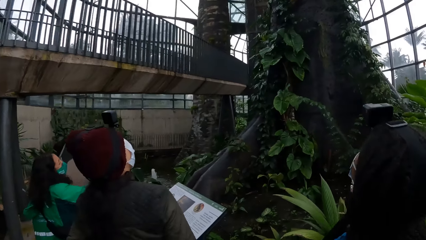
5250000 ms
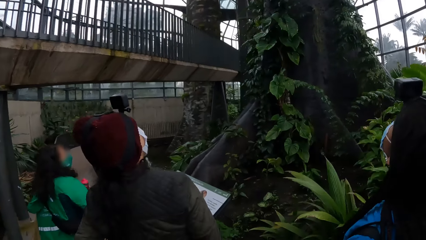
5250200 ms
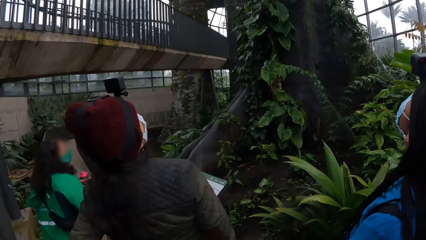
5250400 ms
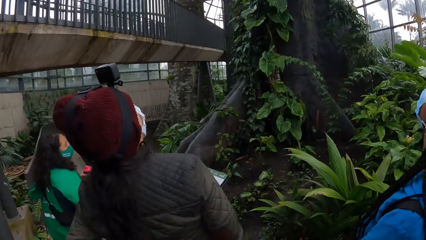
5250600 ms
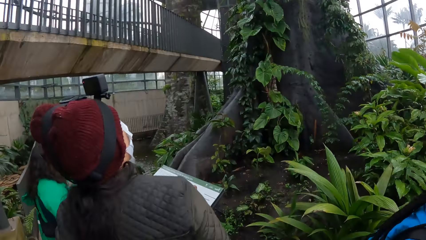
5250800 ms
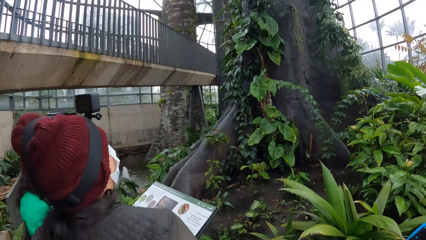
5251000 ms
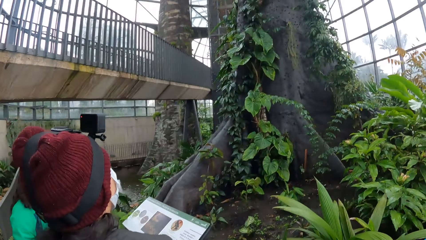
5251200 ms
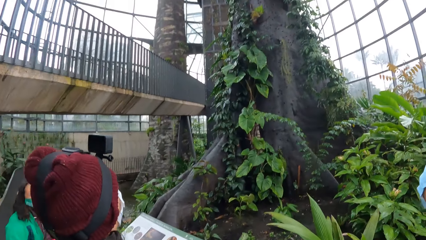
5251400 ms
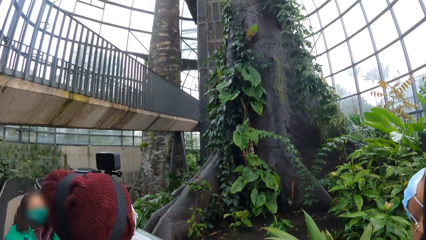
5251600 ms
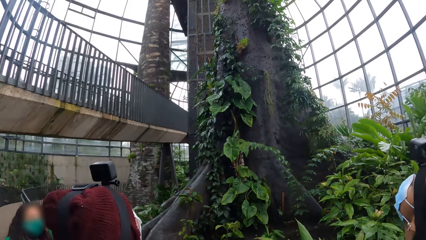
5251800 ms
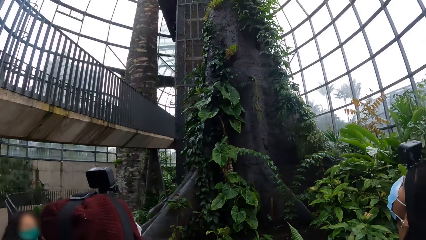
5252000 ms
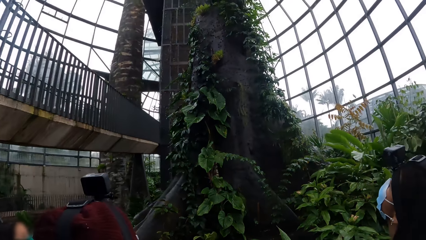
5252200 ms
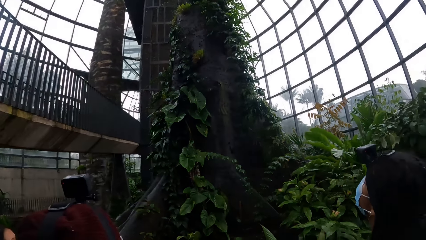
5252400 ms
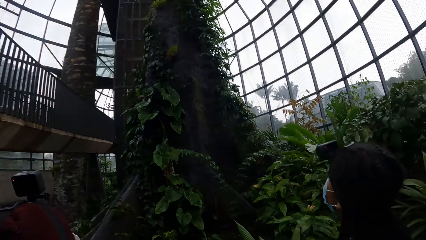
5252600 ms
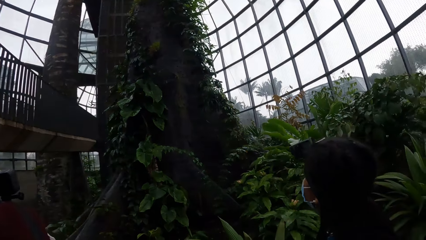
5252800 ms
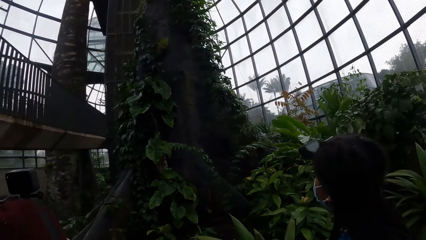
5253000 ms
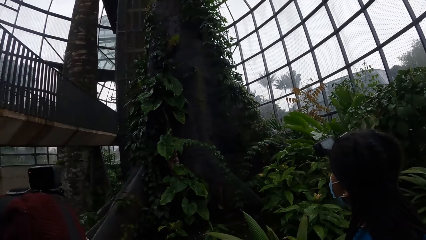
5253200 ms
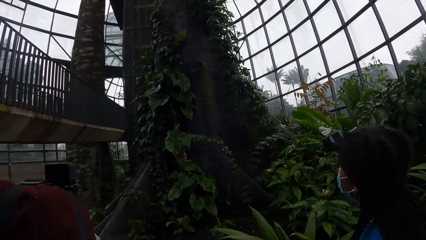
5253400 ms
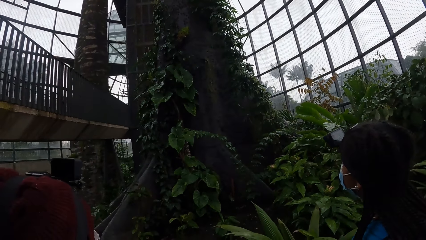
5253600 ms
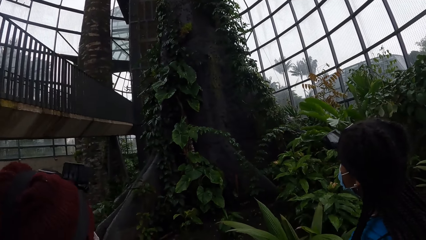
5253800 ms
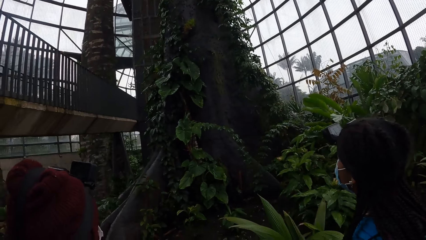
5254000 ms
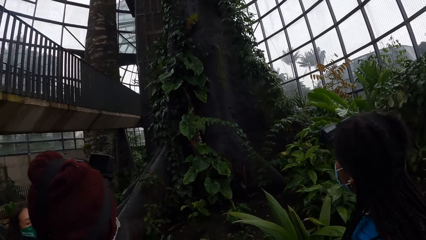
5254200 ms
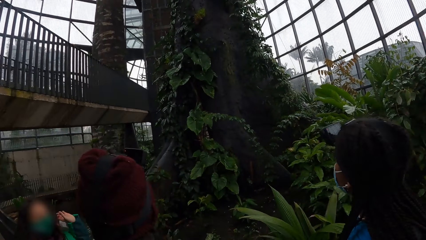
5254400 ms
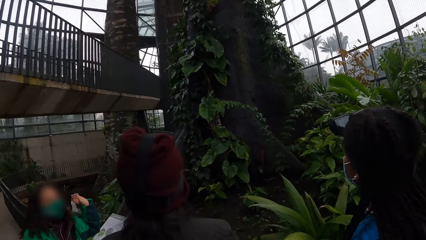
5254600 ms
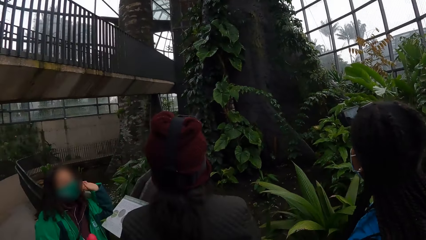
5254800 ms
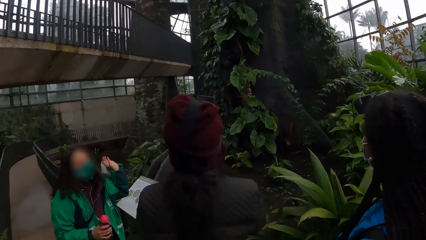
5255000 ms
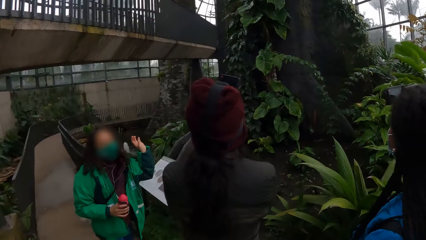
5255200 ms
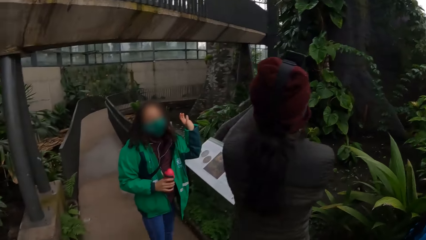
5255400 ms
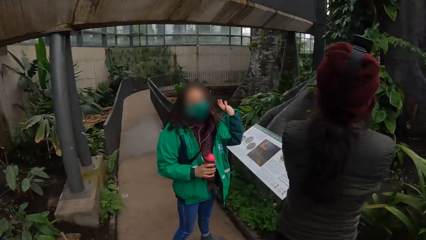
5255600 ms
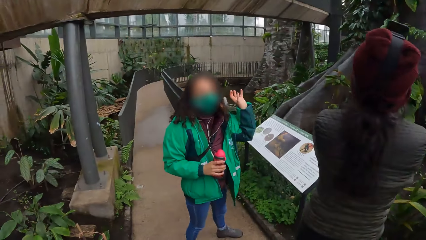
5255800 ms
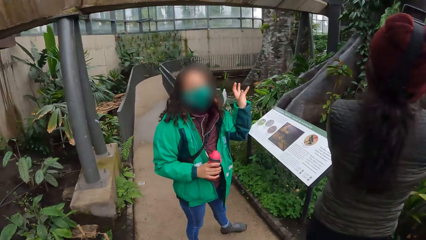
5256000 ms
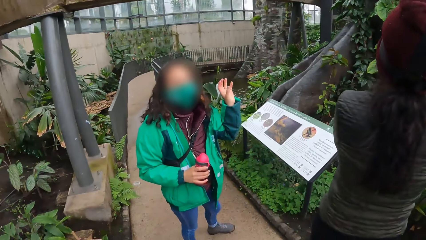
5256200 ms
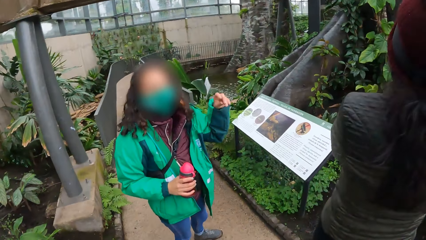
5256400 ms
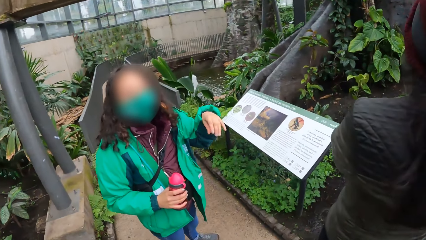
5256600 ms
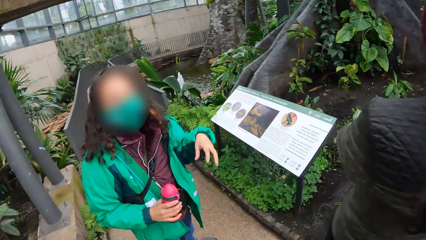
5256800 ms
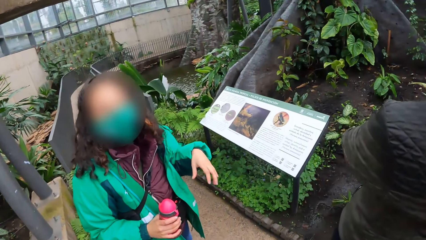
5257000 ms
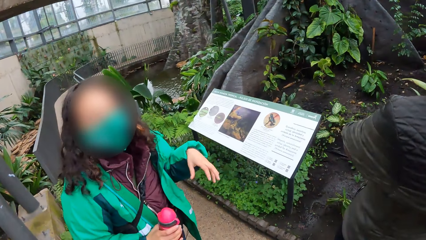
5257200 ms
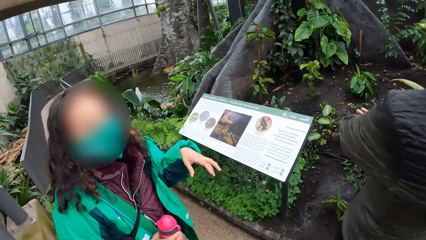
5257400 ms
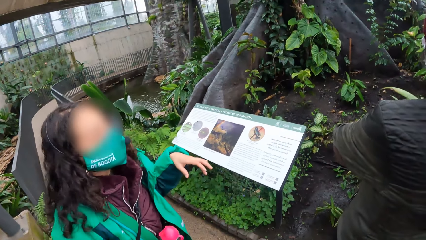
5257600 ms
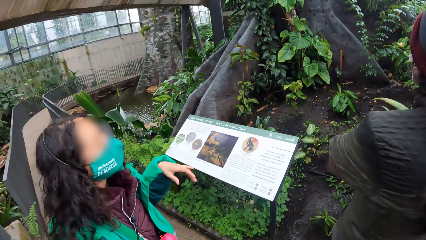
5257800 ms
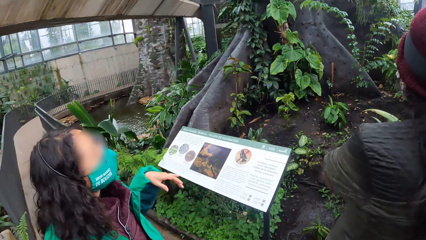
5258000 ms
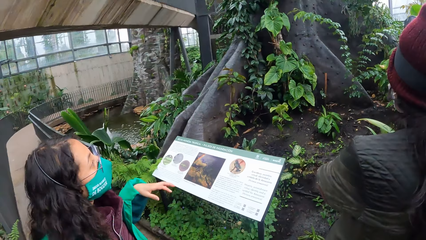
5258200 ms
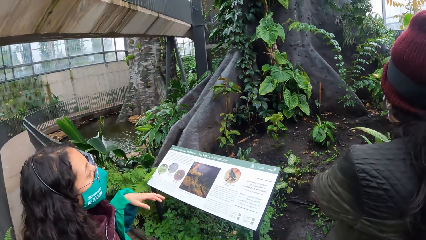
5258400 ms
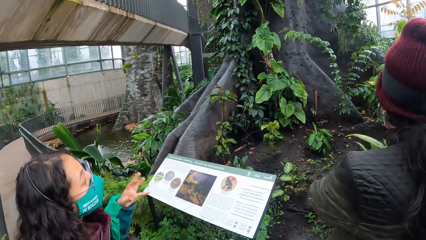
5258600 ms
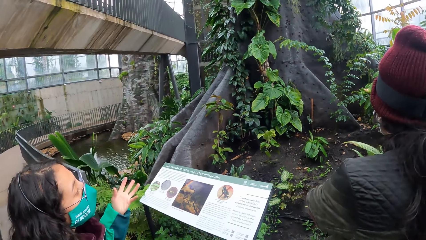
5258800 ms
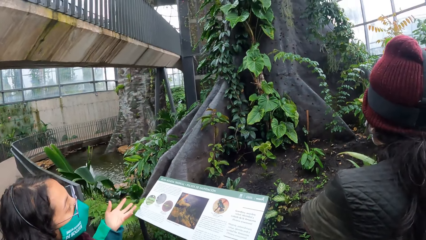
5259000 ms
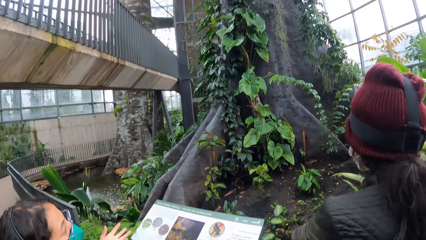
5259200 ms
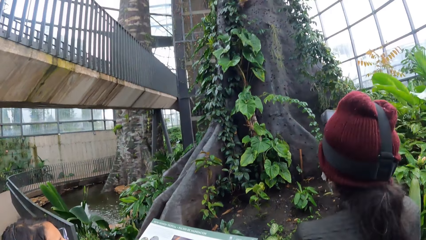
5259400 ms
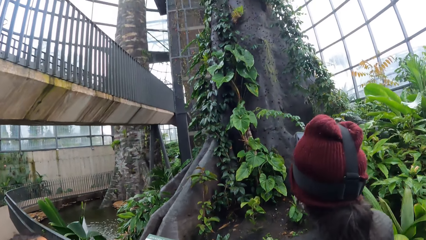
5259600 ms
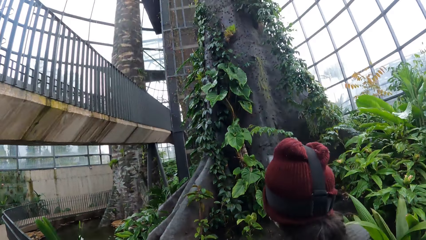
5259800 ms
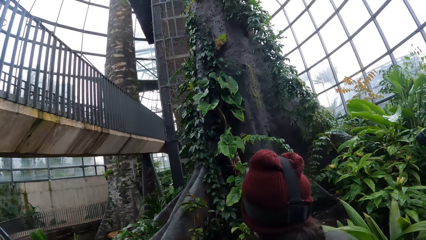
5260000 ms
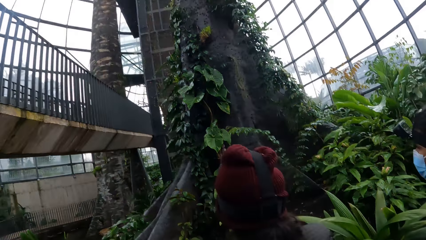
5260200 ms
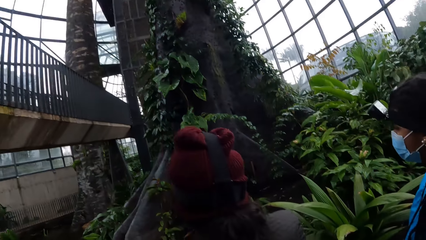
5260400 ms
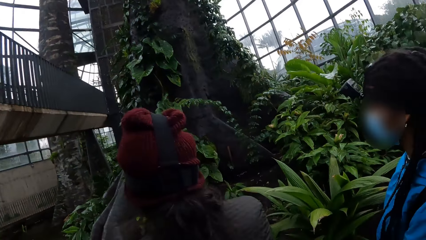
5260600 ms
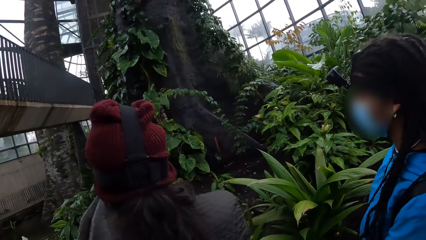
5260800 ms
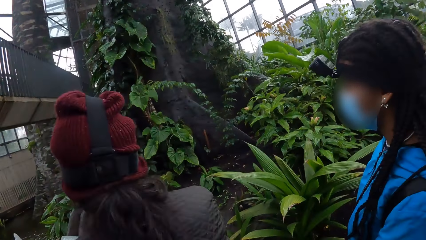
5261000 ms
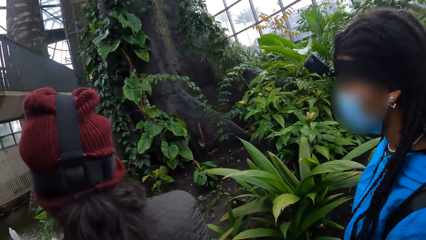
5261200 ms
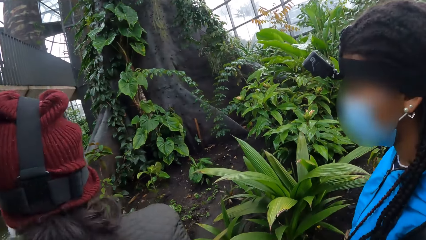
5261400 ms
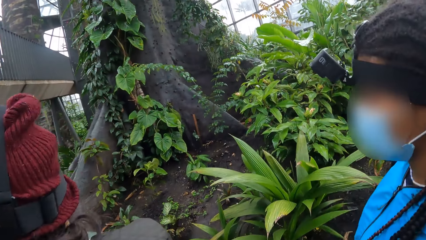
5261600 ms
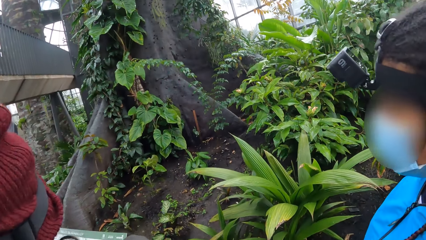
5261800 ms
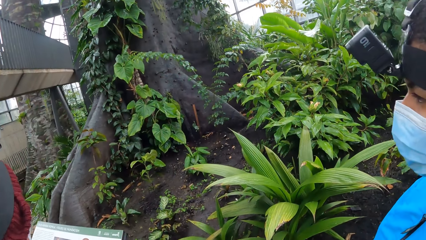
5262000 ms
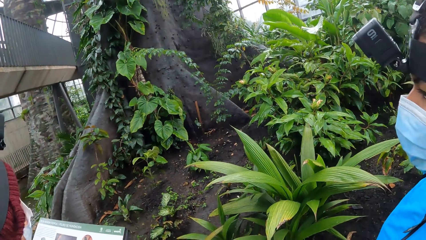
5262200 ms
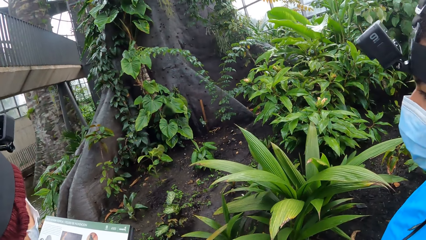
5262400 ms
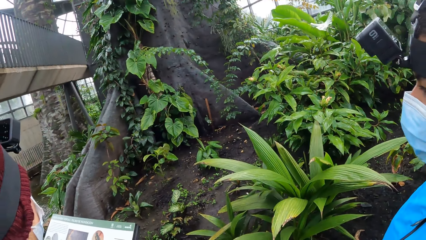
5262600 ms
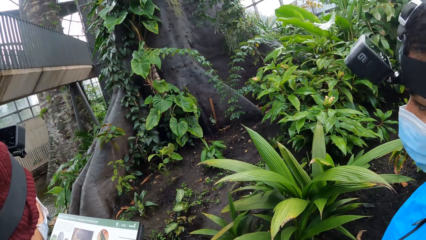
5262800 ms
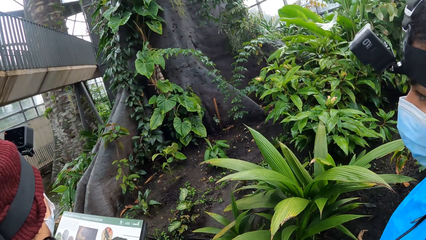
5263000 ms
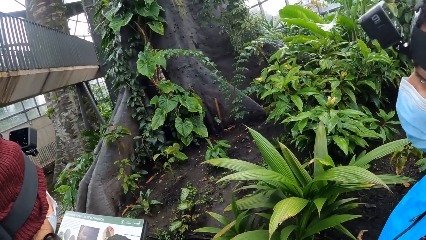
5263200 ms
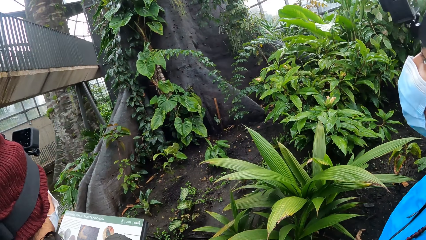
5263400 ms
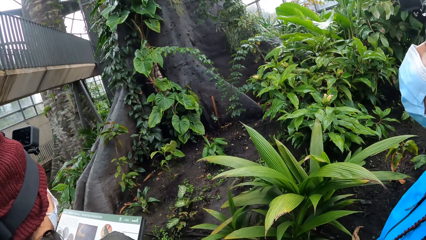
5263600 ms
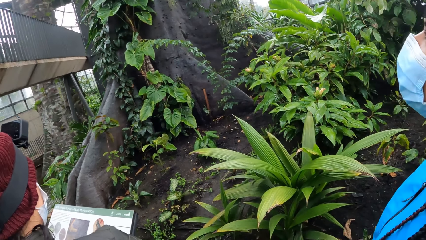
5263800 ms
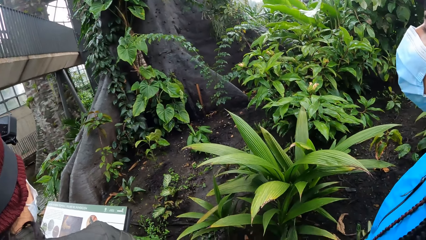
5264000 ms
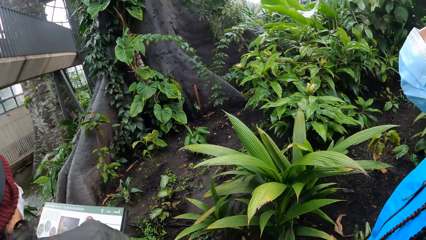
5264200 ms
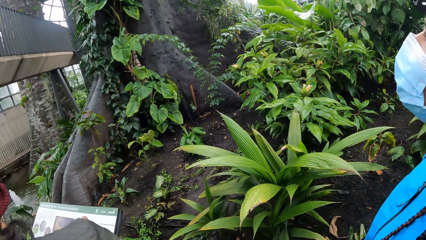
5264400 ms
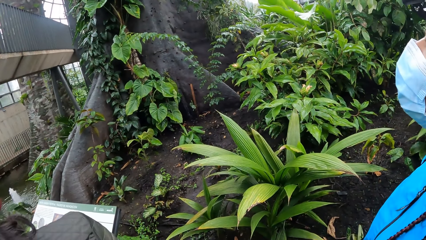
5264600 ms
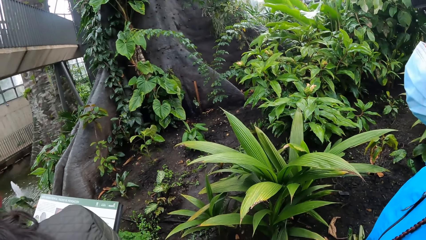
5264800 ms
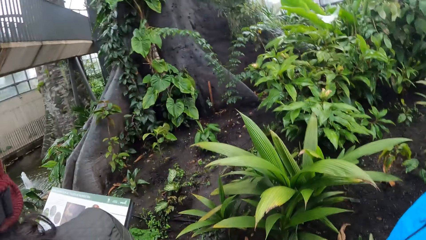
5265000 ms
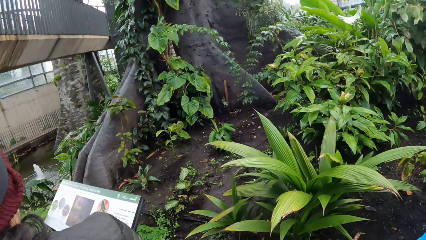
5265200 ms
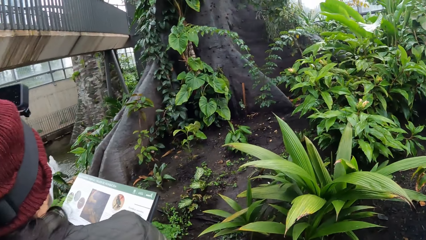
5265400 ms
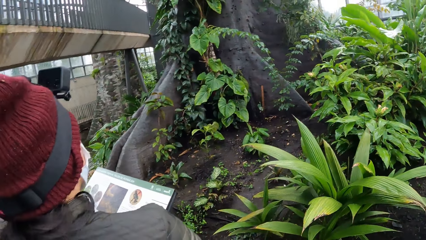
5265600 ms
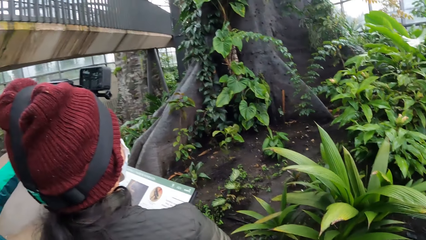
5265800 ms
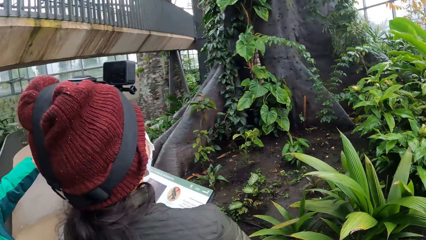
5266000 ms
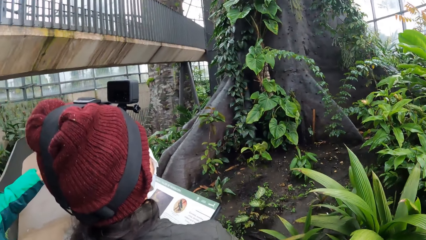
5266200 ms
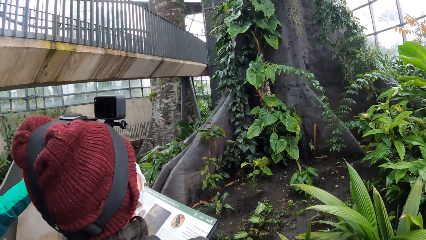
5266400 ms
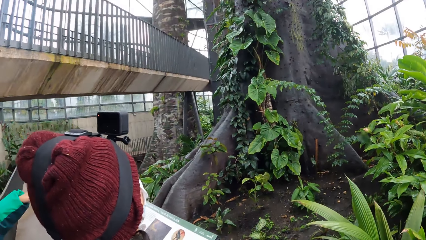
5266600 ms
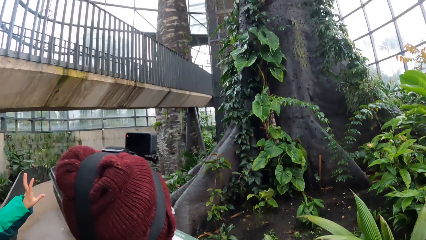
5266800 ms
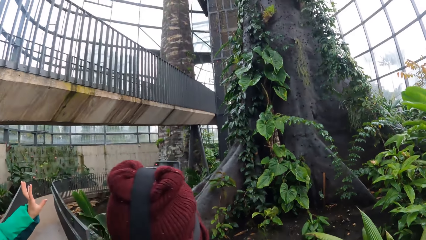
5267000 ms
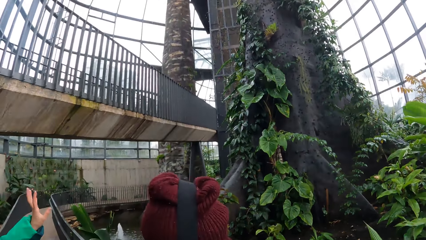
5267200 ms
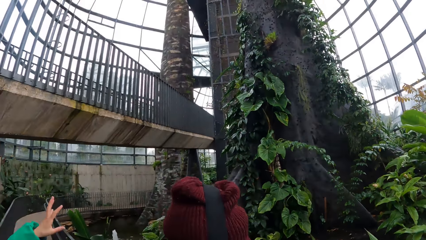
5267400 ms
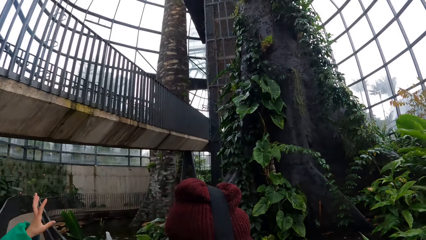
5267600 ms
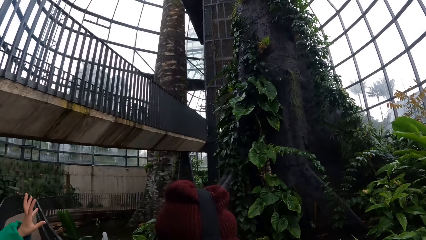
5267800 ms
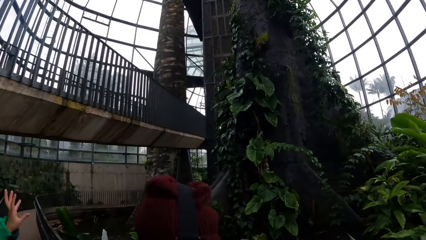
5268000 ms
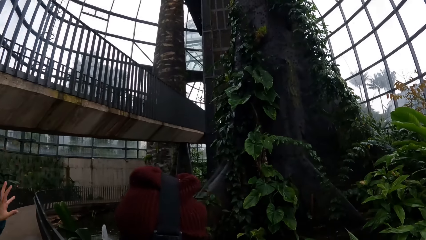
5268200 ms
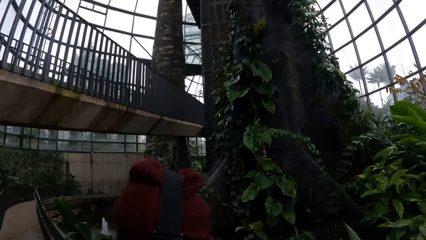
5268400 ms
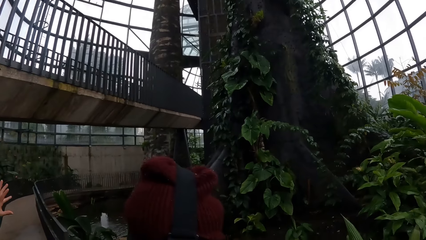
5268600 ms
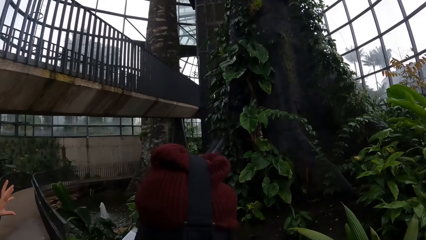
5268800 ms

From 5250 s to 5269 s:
A lady looks at a plant. Another lady looks at a plant. A third lady looks at a plant. The third lady converses. A fourth lady looks at a plant. The third lady moves her hand.
